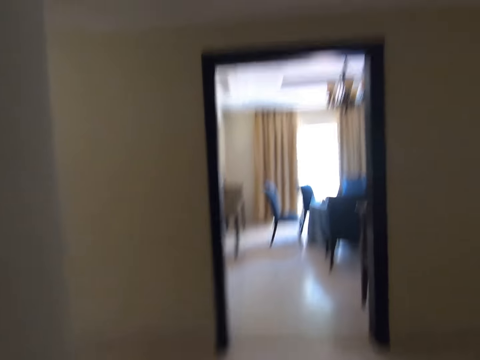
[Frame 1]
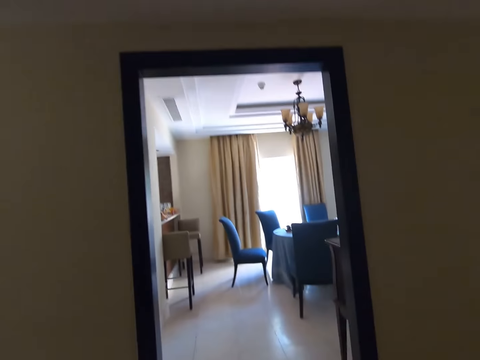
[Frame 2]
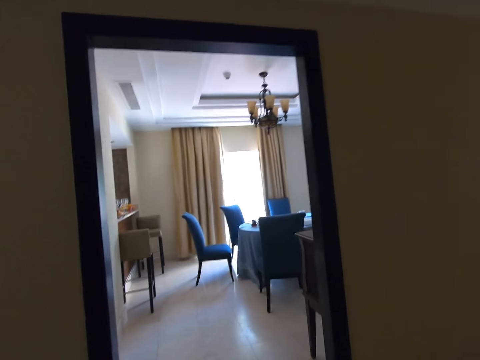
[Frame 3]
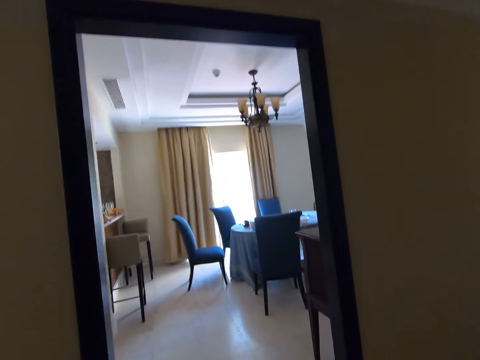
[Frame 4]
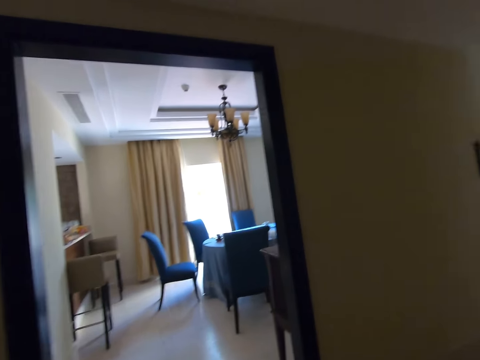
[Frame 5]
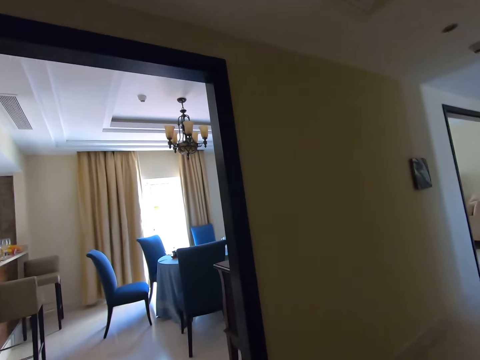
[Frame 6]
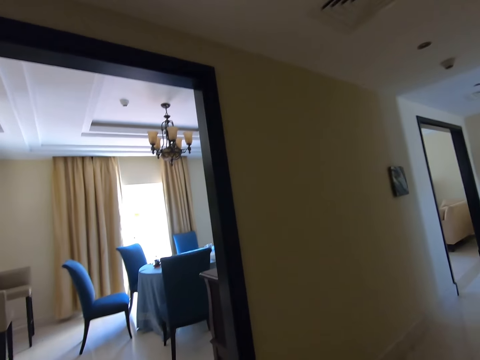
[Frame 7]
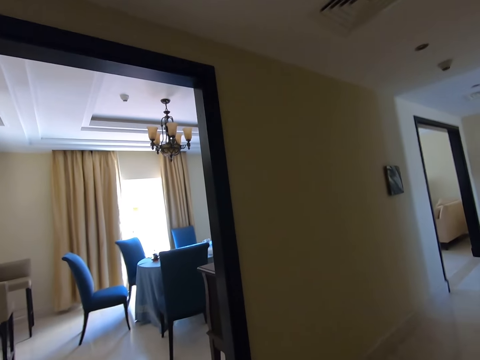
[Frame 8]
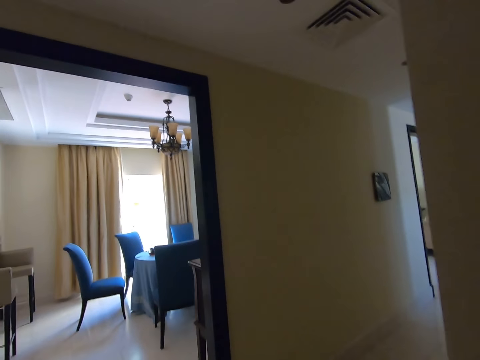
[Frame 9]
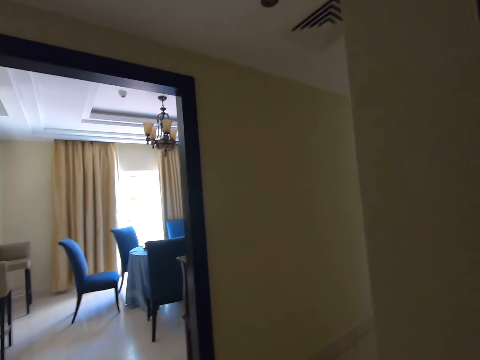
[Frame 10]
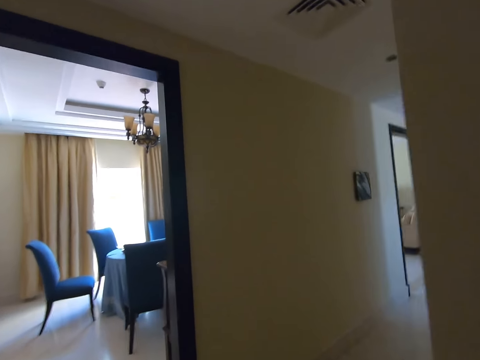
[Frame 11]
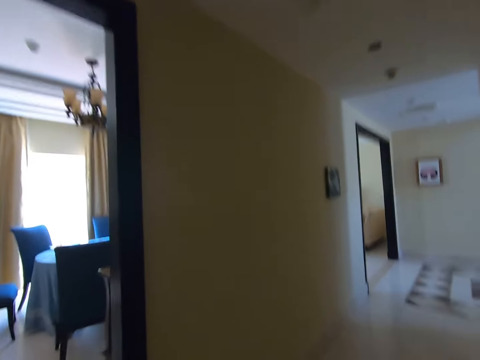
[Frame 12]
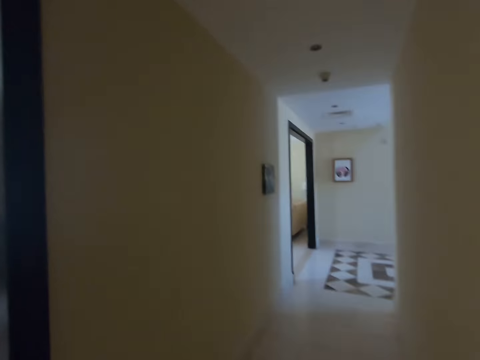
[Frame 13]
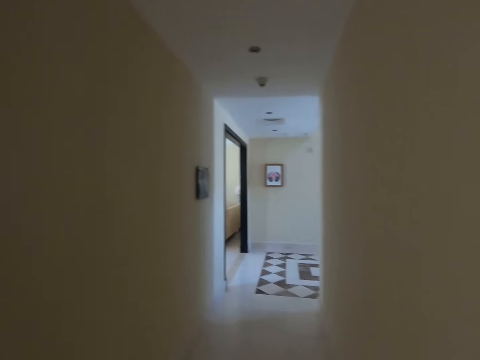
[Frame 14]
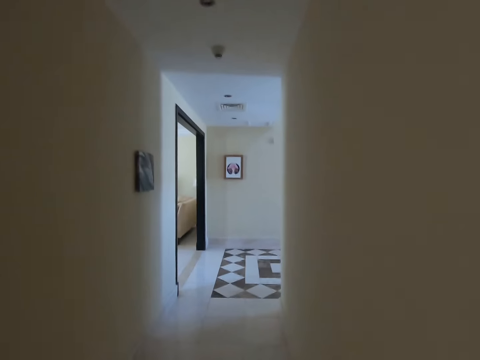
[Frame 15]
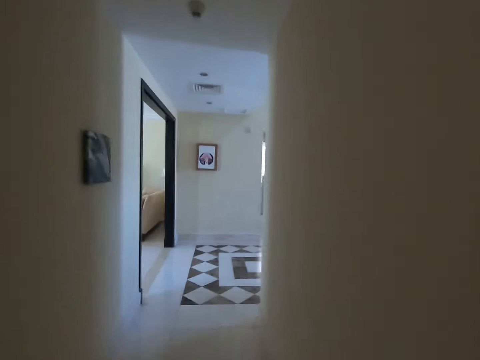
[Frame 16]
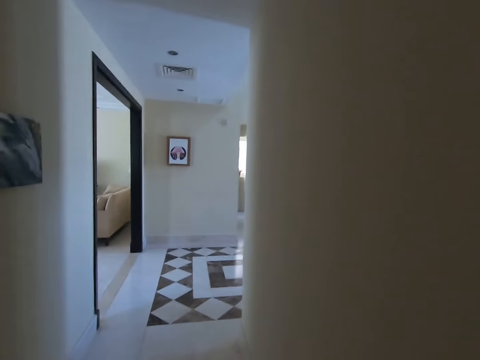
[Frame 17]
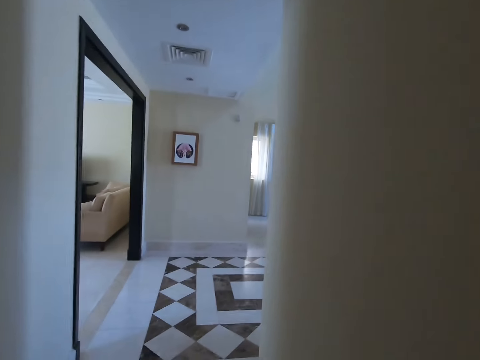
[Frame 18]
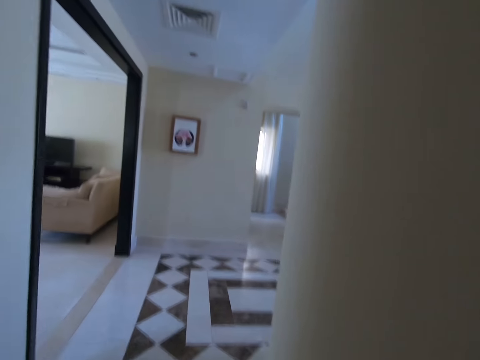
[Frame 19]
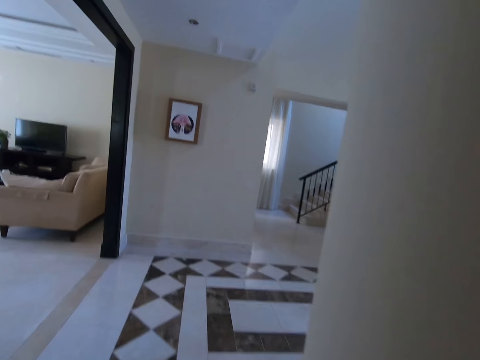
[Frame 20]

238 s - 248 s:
The camera wearer stares around the house. They turn right. They walk around the house.

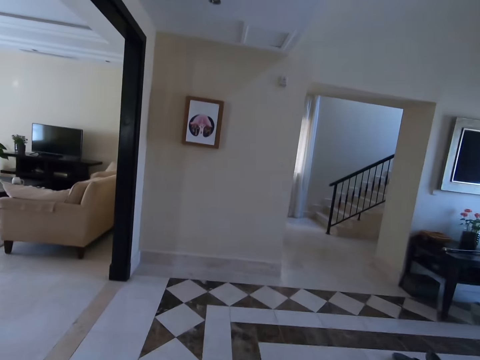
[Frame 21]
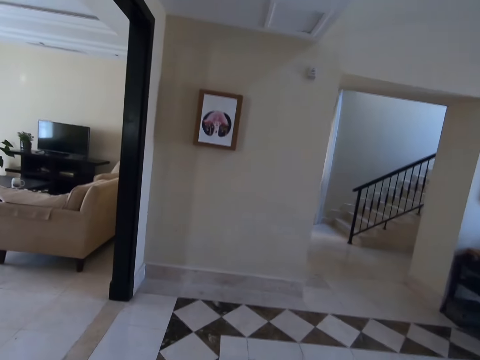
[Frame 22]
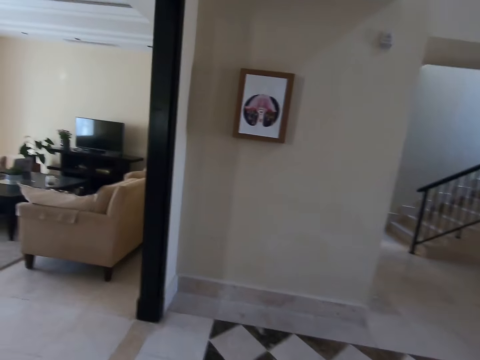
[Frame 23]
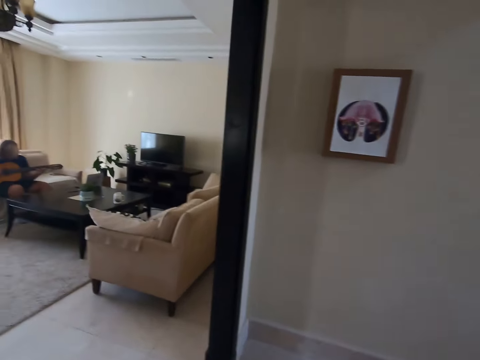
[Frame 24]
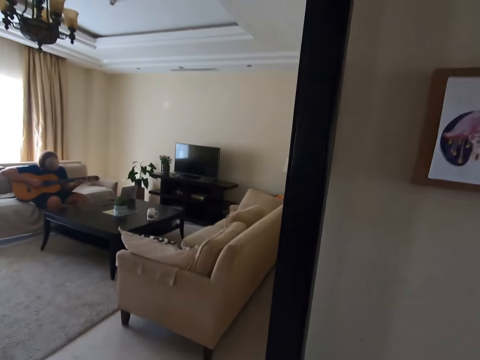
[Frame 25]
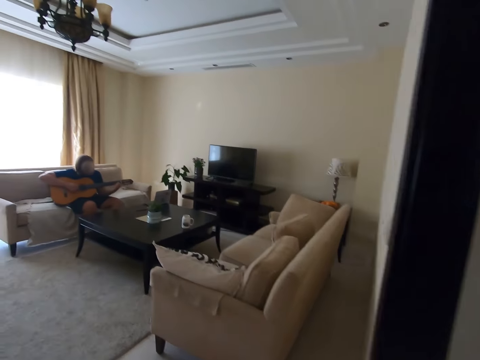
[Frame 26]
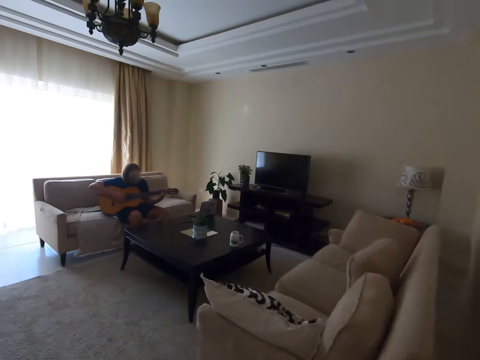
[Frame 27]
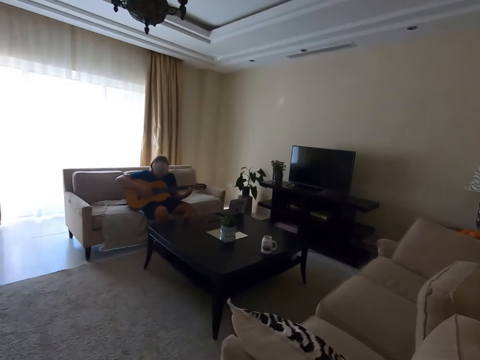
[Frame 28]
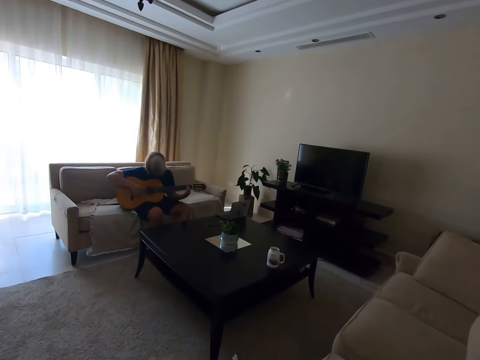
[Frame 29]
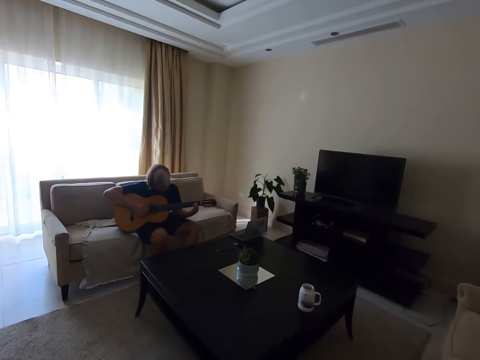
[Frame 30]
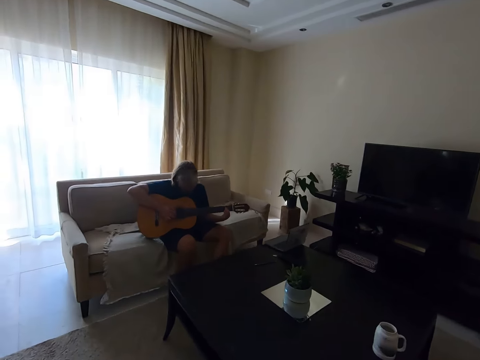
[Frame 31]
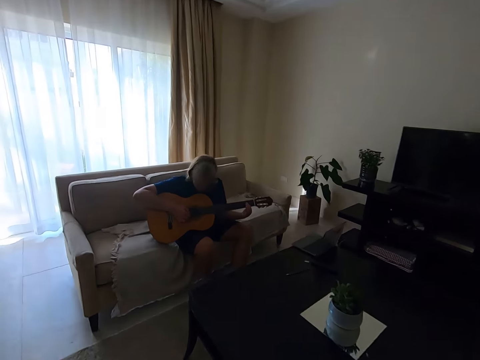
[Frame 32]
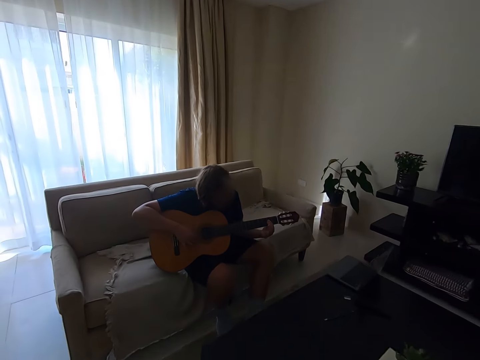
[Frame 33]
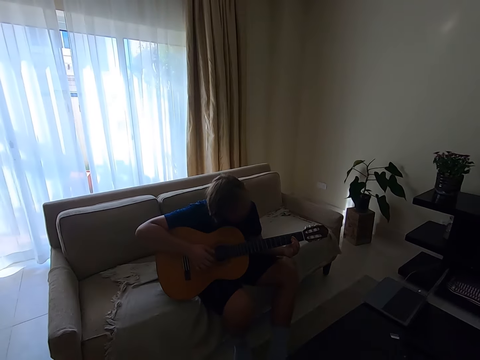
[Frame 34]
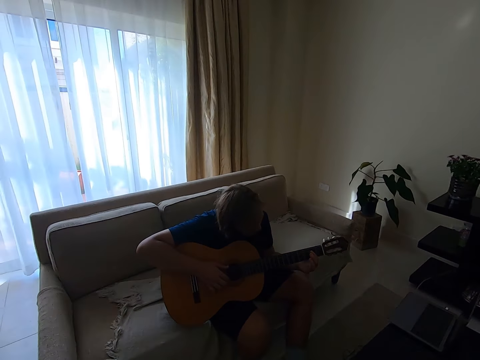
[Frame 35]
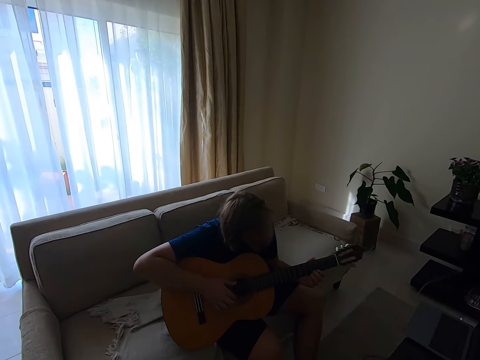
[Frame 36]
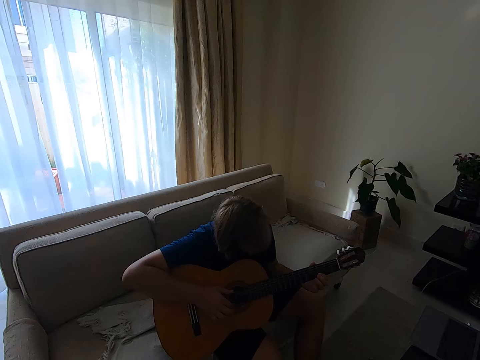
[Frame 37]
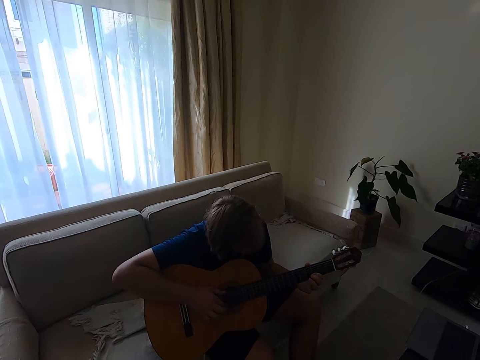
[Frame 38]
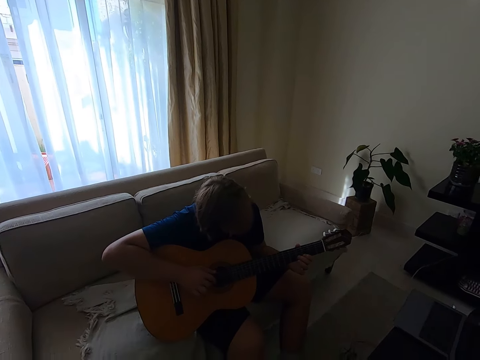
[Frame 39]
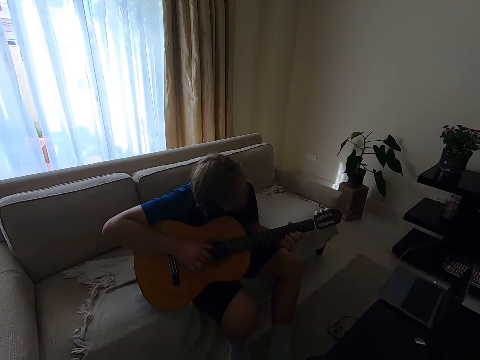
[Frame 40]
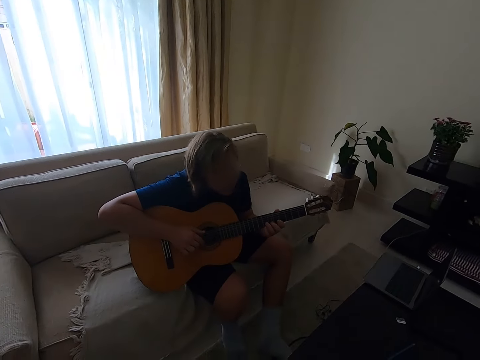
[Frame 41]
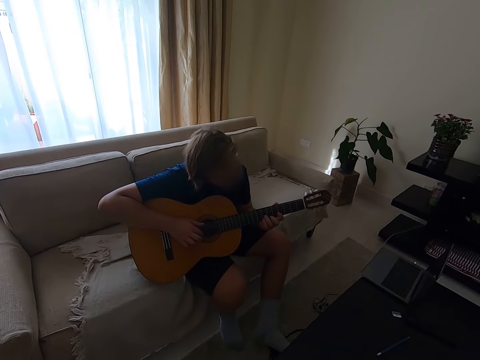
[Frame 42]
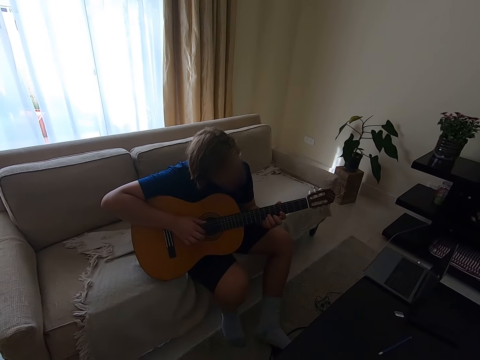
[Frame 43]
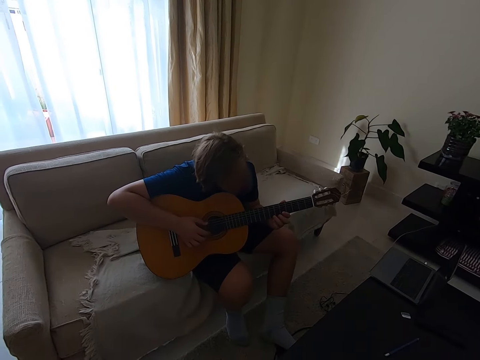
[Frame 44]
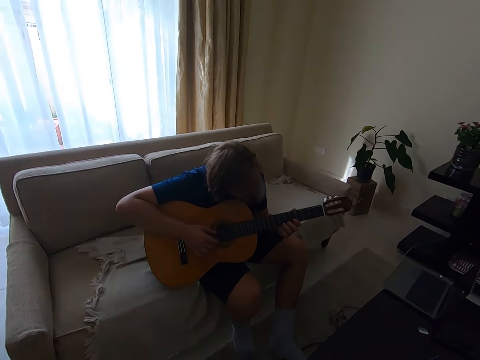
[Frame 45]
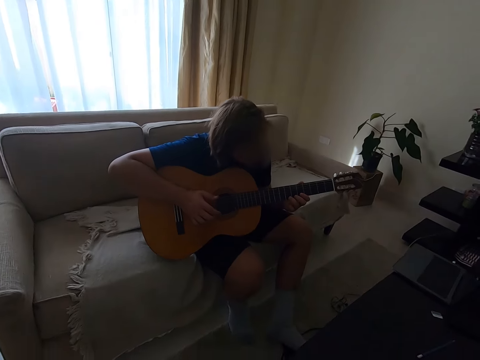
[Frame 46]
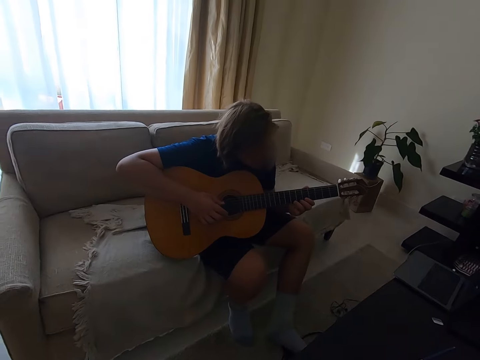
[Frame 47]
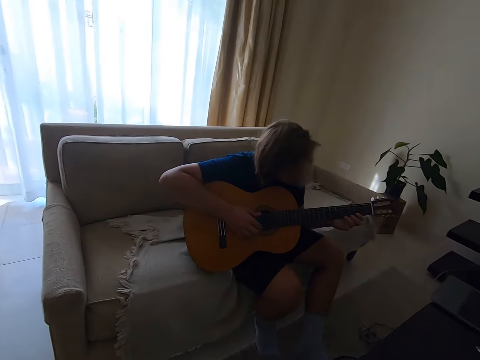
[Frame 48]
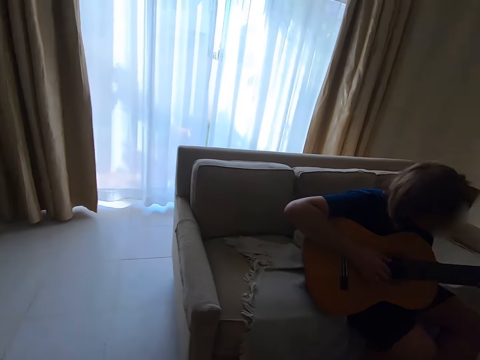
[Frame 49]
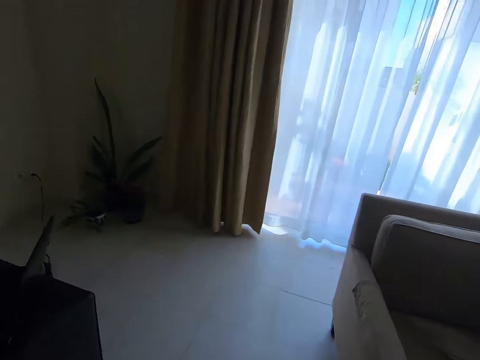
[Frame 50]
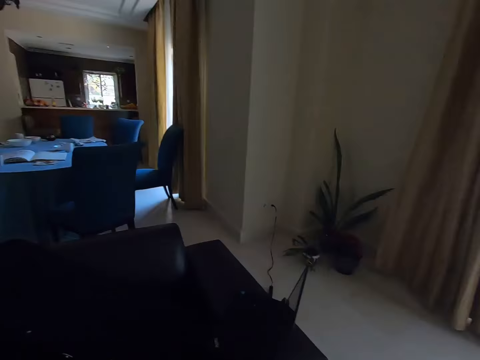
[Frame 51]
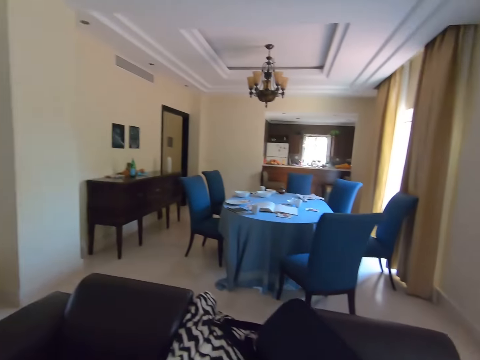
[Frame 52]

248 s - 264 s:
The camera wearer turns left. A man plays the guitar. The camera wearer walks towards the man. They stare around the house. They turn left.
